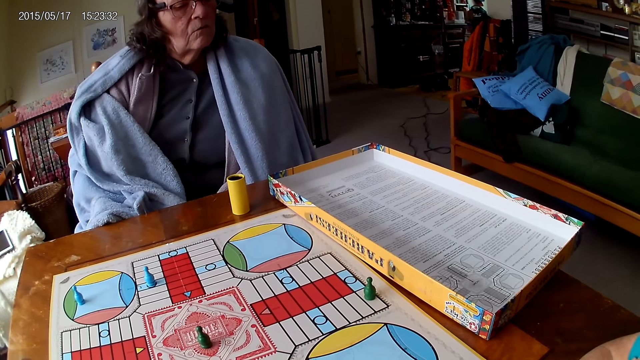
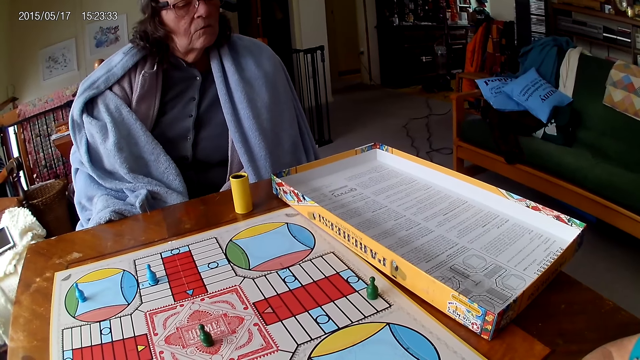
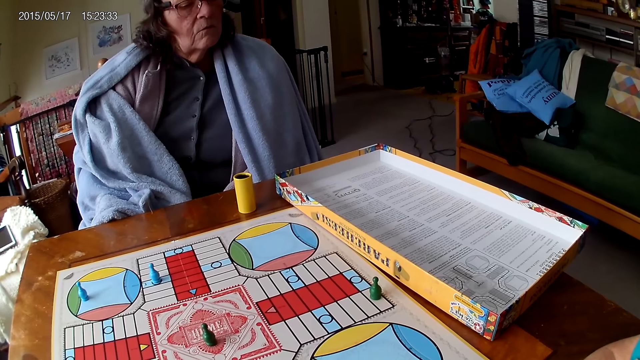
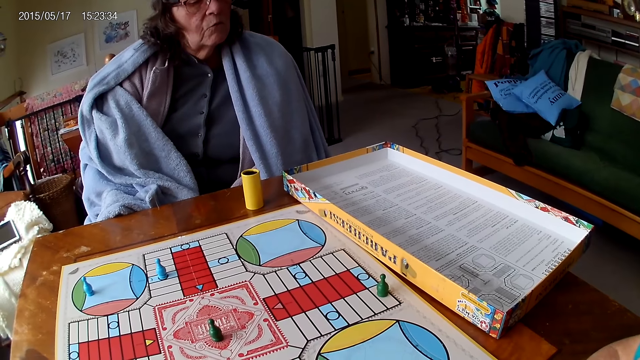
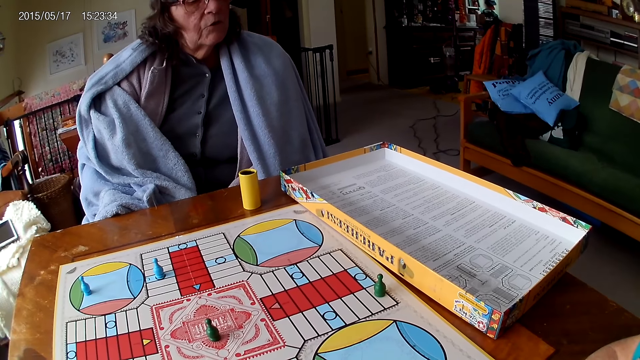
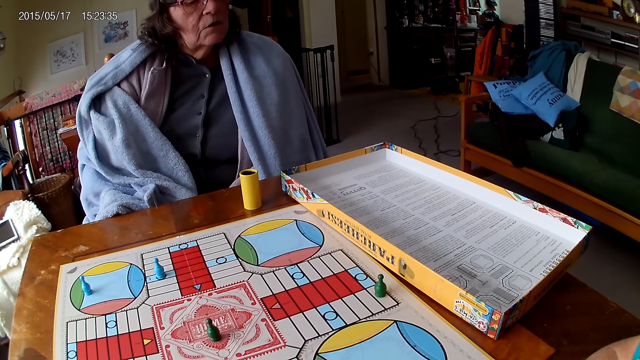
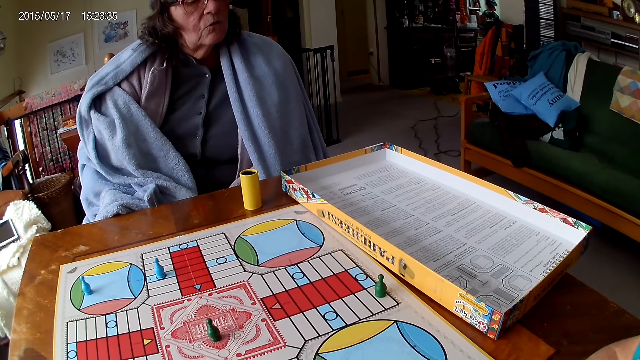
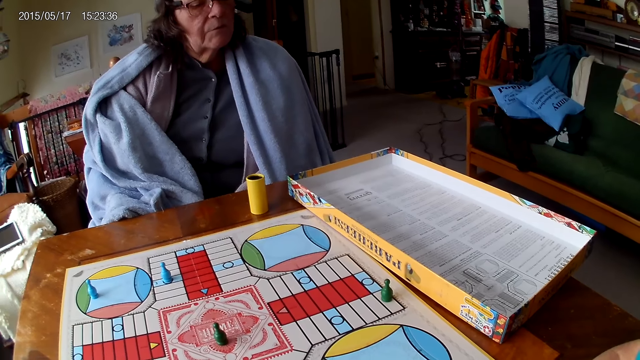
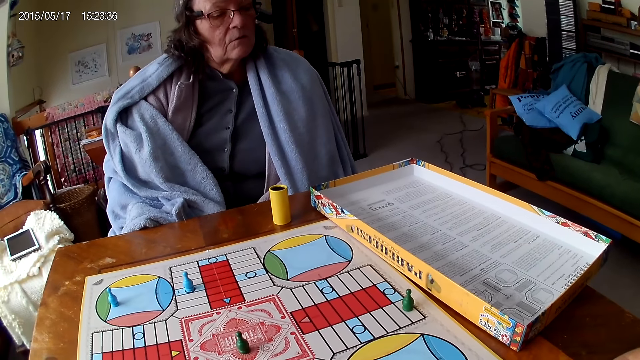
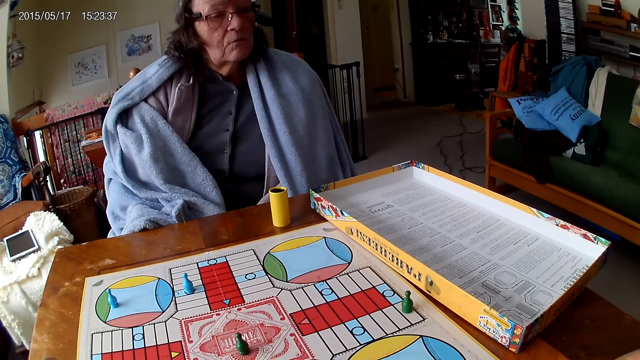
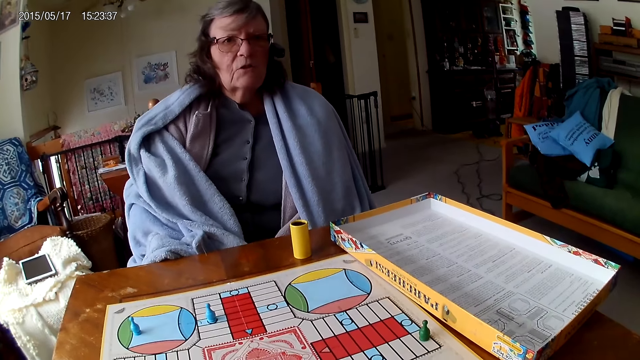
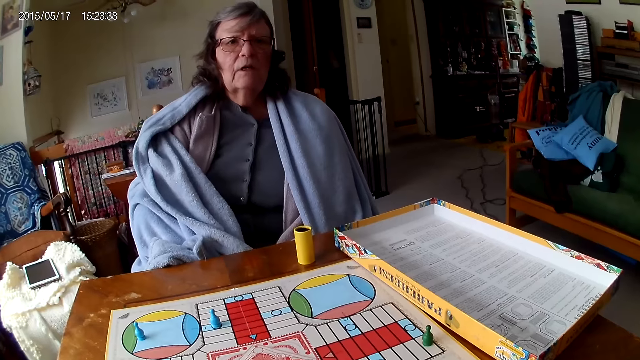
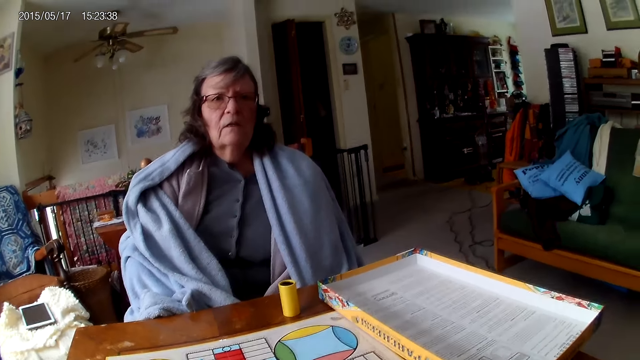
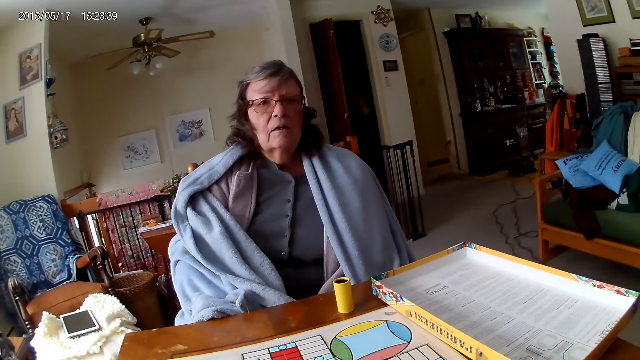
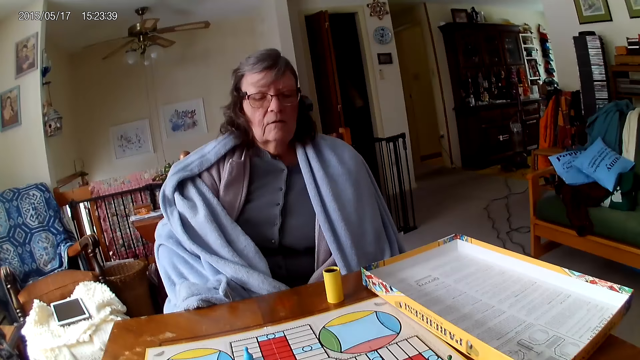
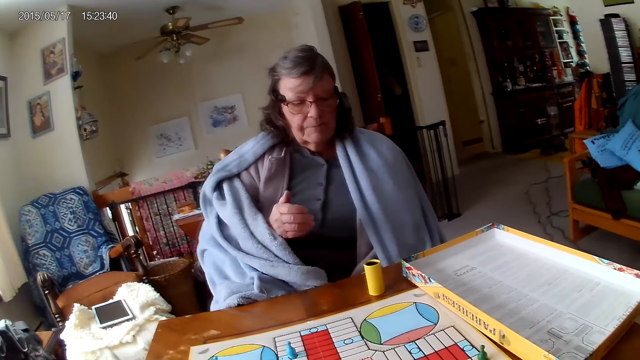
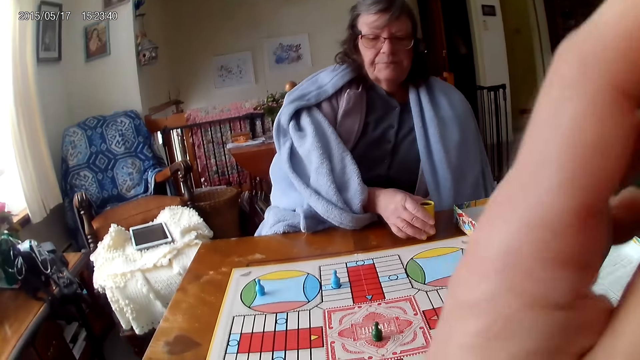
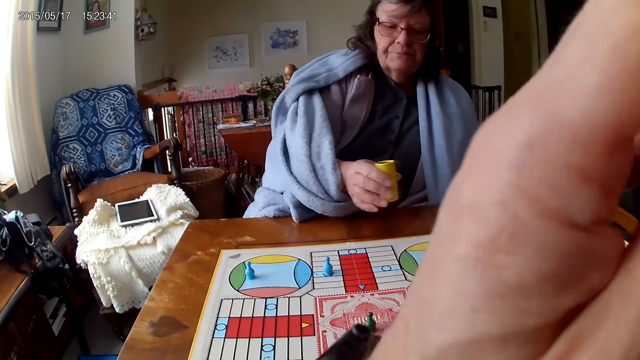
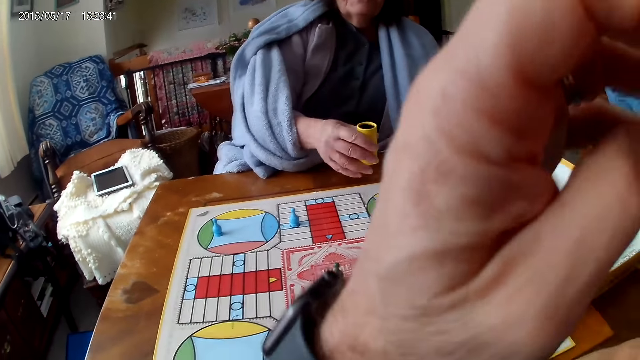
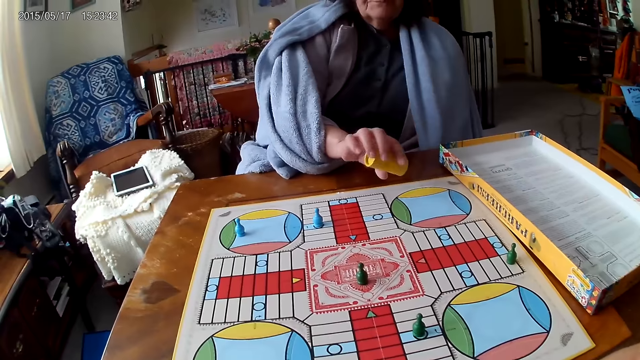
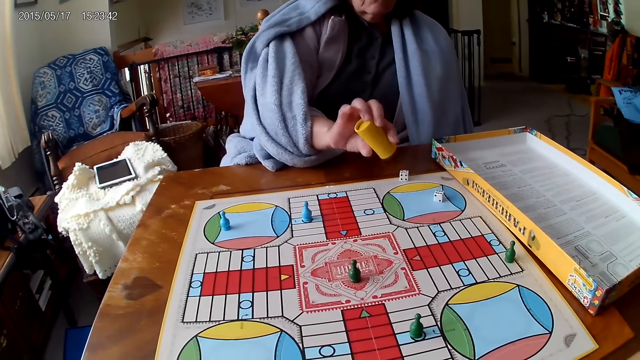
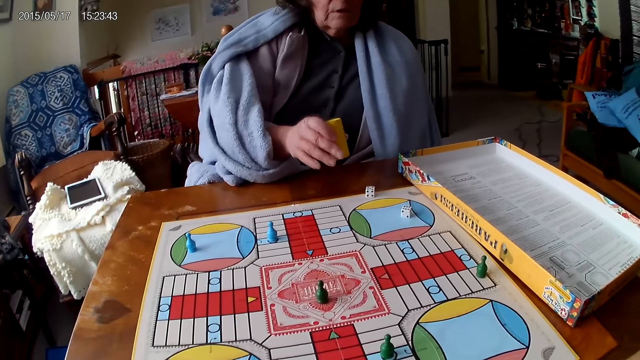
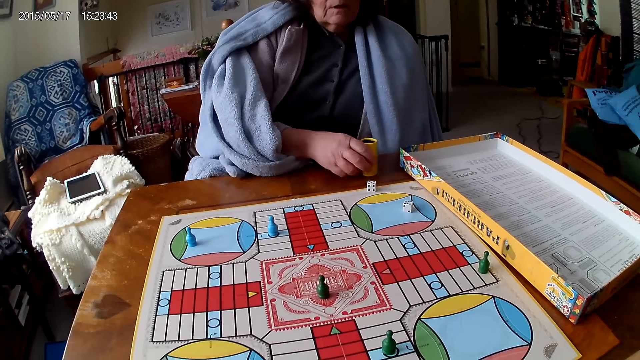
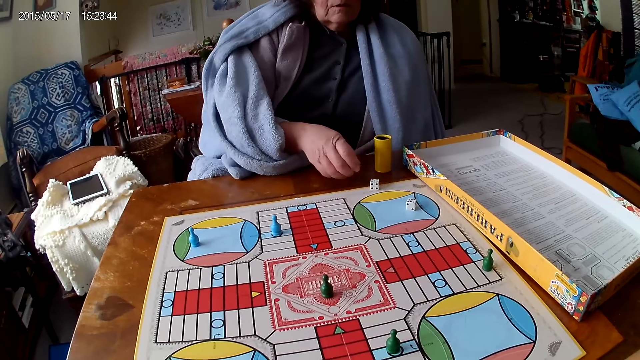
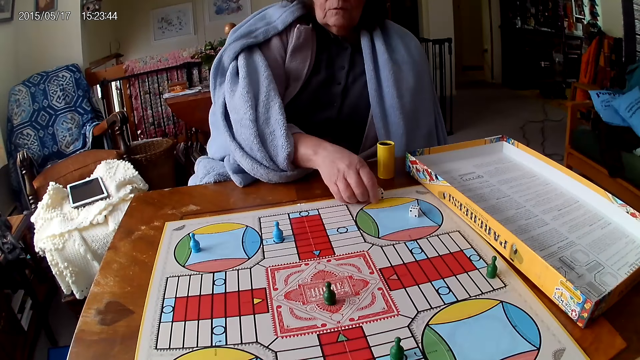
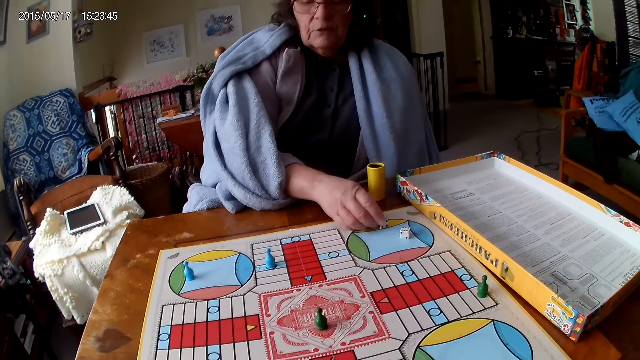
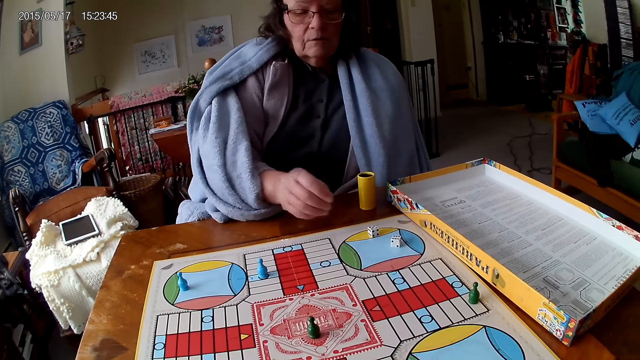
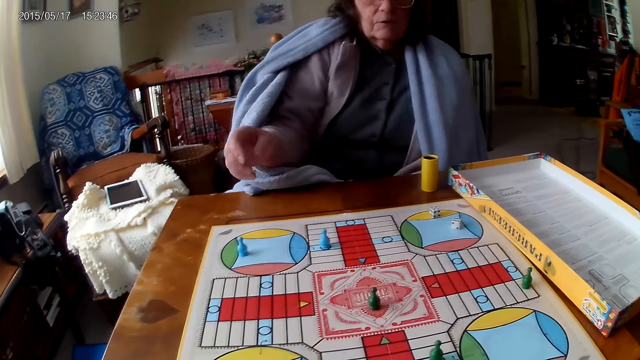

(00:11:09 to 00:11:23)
The camera wearer touches his face with his right hand. A woman shakes her container with her right hand. She drops the dice in her container on the Ludo board. She drops her container on the Ludo board. She moves a piece of her die on the Ludo board with her right hand.

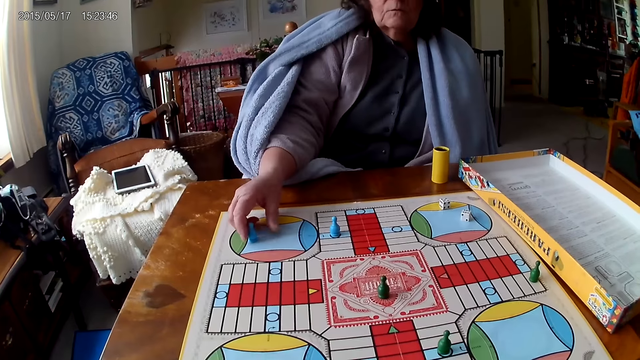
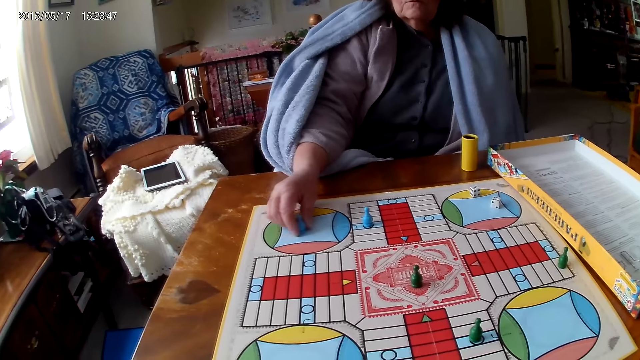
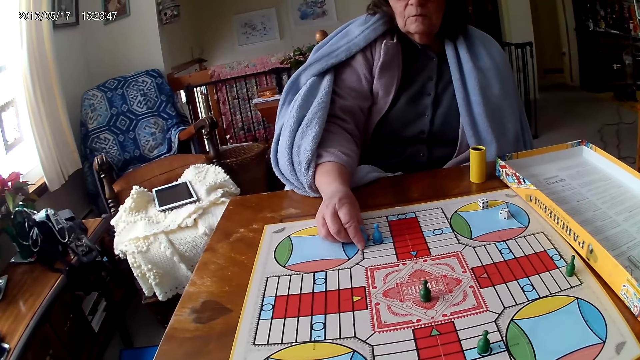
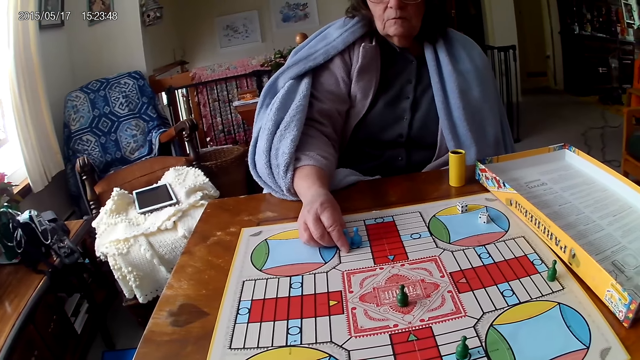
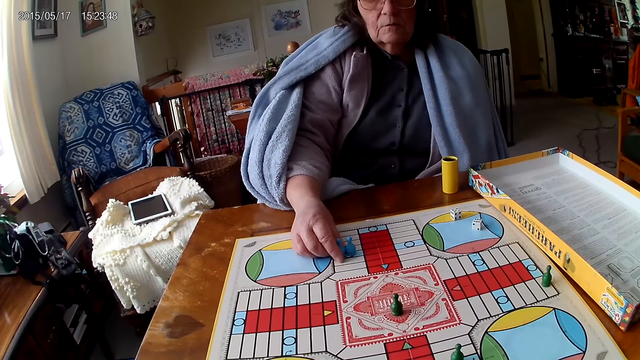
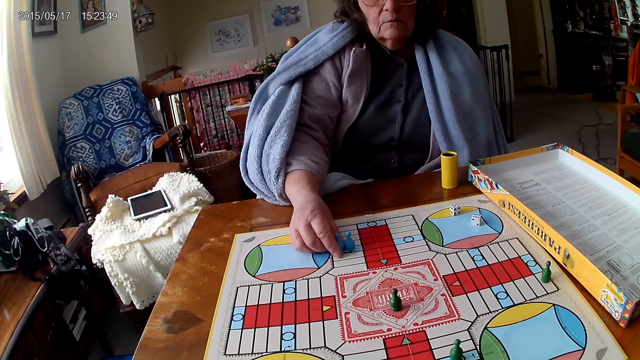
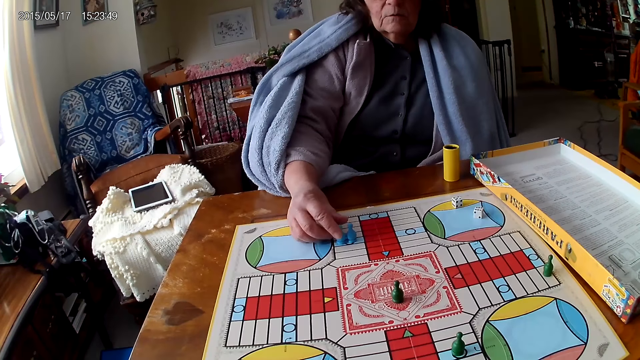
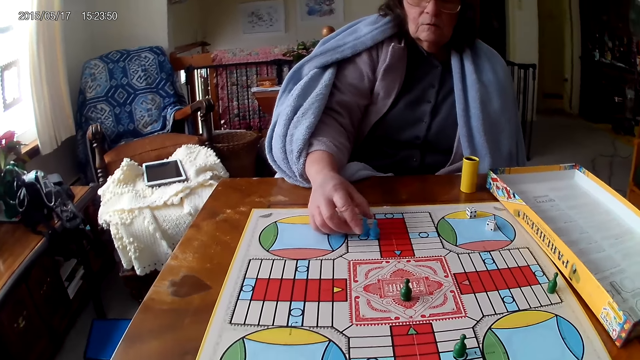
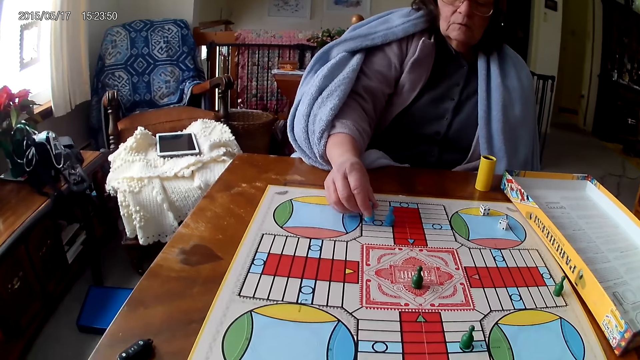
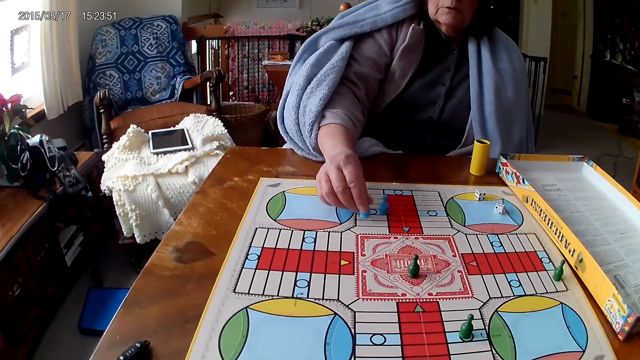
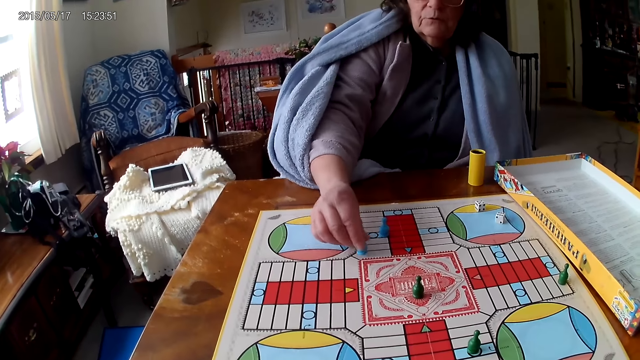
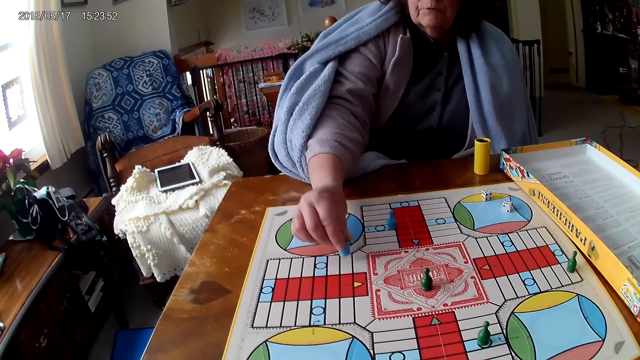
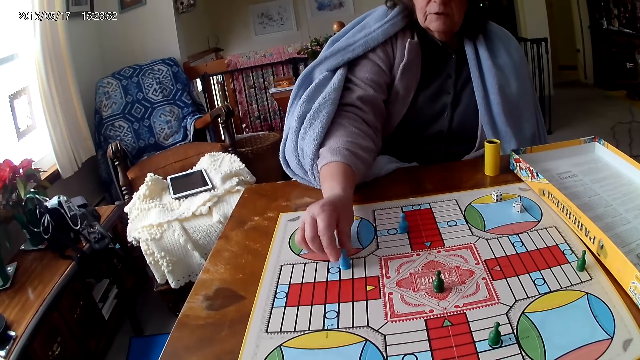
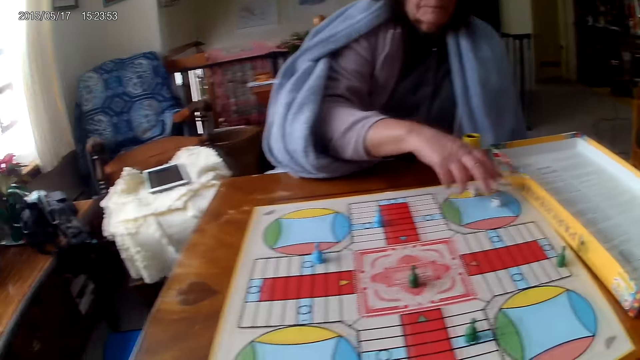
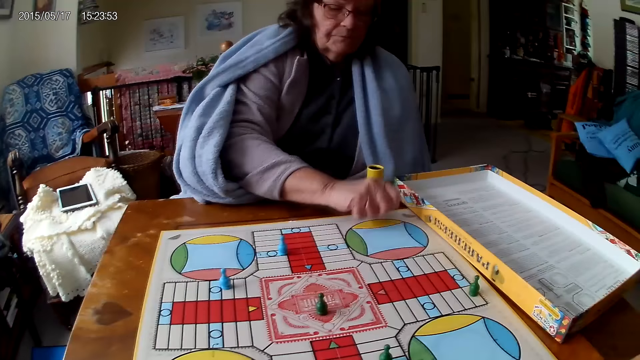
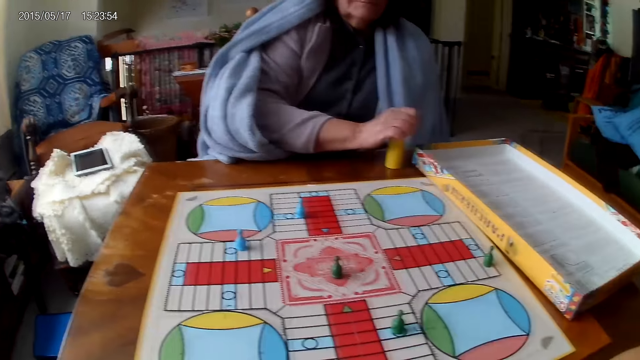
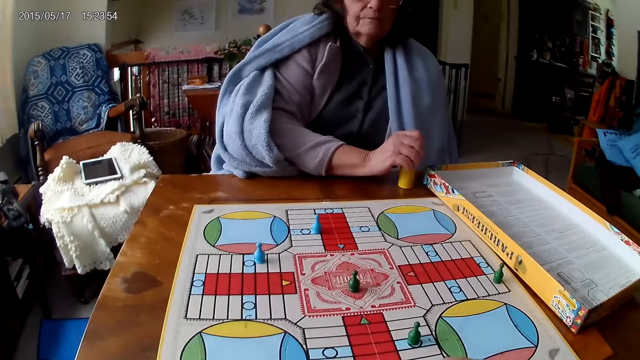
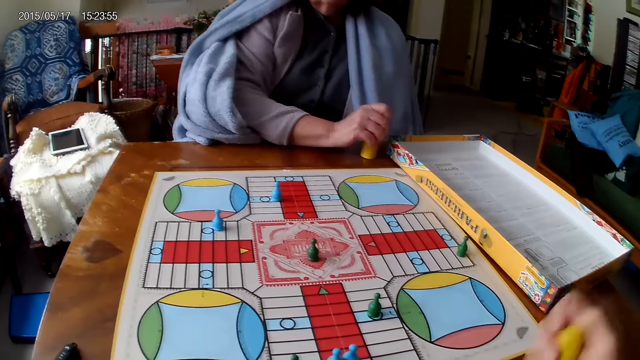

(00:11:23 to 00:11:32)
A woman moves a piece on the Ludo board with her right hand. She picks up the dice. She picks her dice from the Ludo board with her right hand. She drops the dice into her container.
